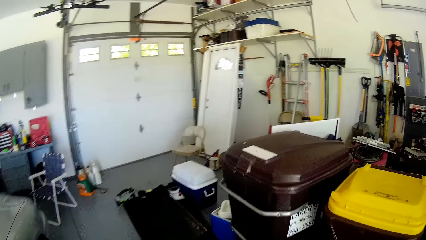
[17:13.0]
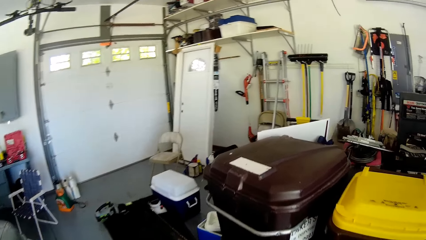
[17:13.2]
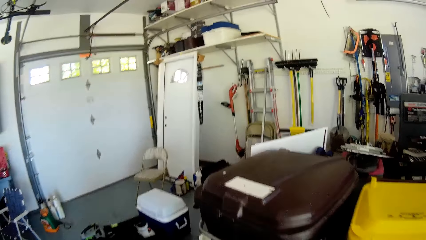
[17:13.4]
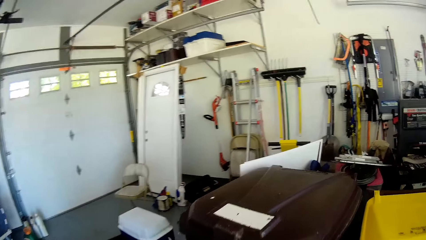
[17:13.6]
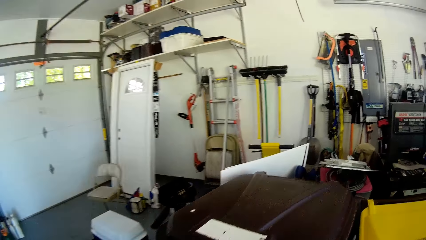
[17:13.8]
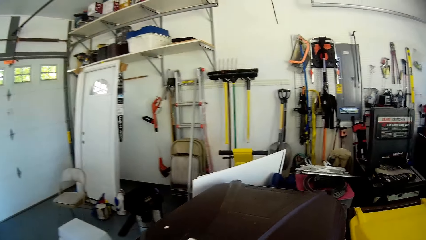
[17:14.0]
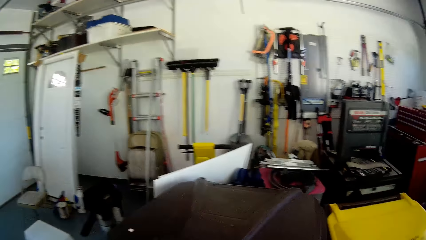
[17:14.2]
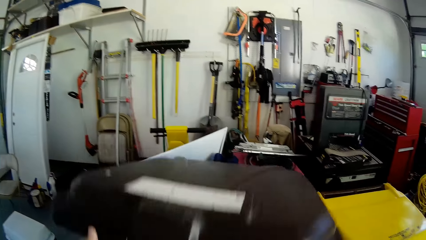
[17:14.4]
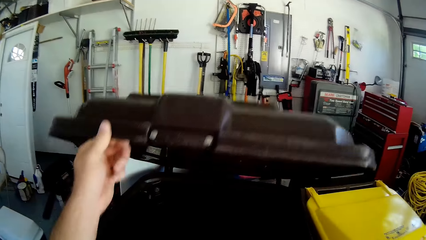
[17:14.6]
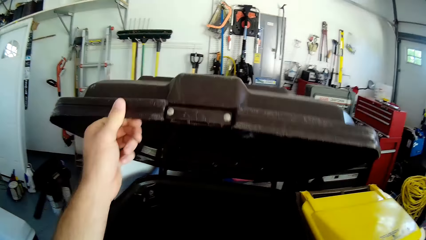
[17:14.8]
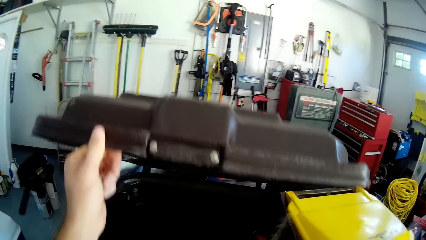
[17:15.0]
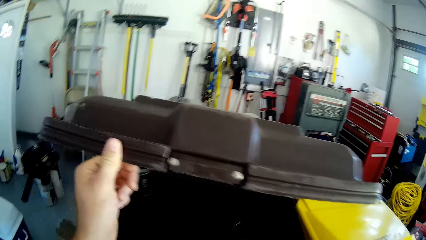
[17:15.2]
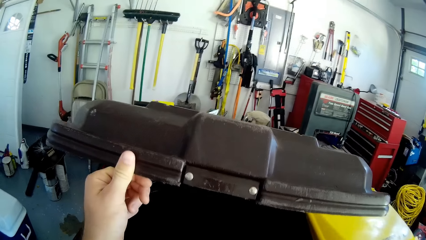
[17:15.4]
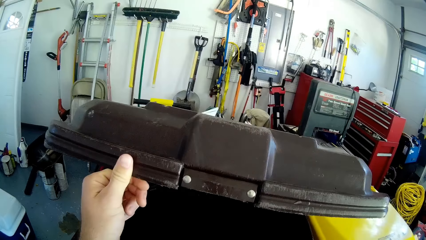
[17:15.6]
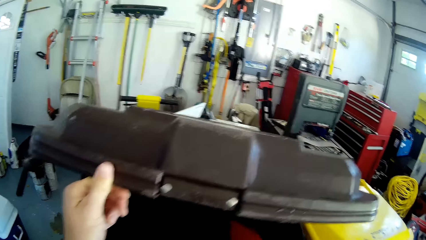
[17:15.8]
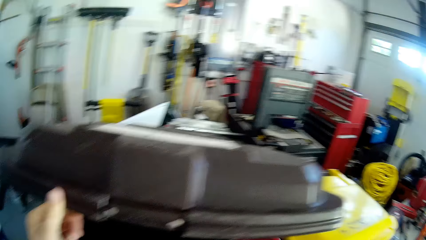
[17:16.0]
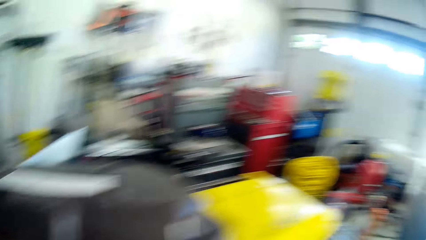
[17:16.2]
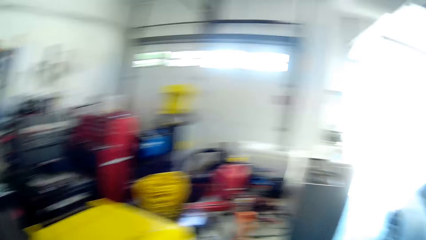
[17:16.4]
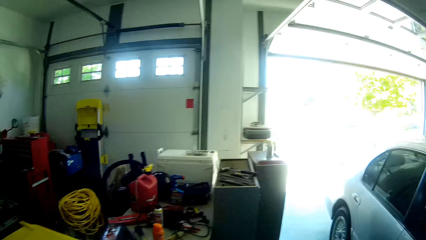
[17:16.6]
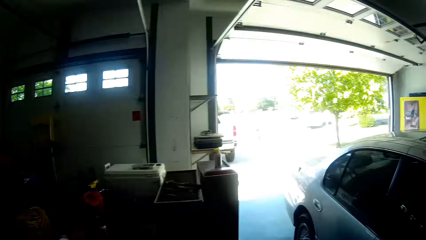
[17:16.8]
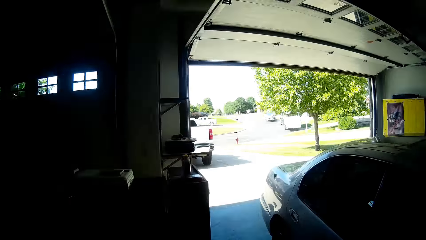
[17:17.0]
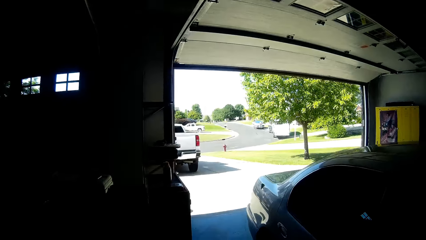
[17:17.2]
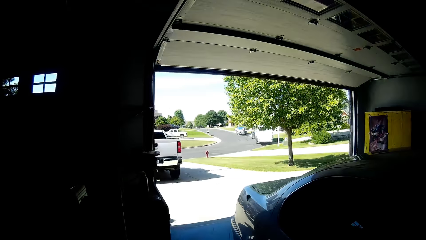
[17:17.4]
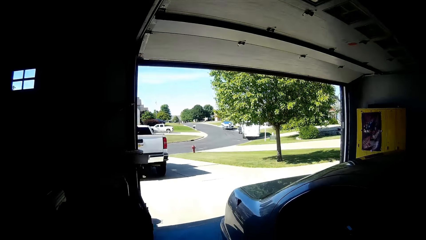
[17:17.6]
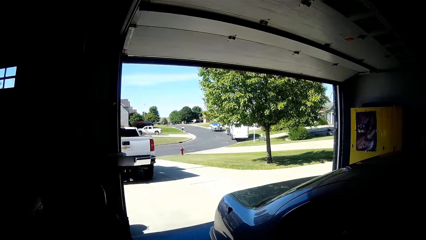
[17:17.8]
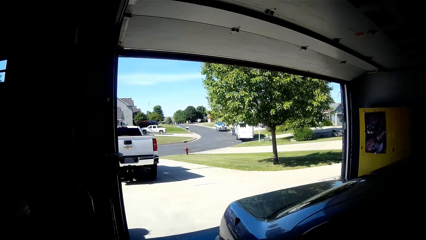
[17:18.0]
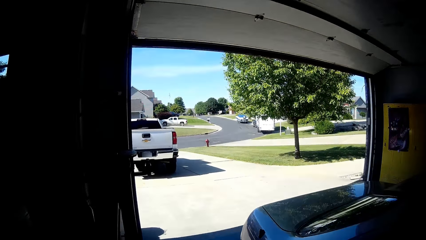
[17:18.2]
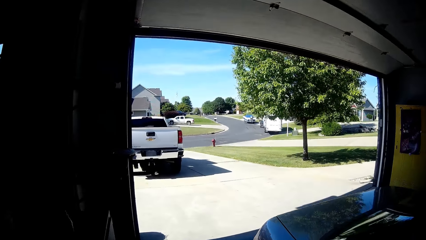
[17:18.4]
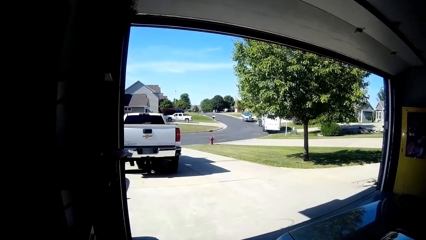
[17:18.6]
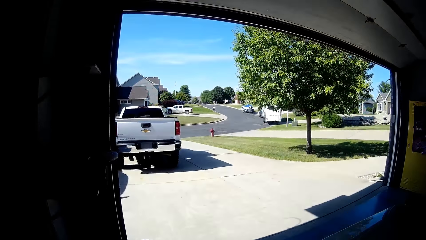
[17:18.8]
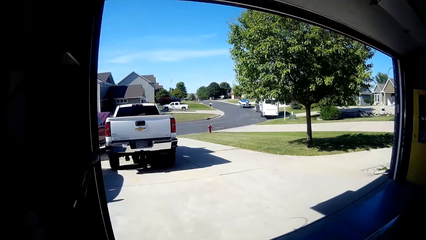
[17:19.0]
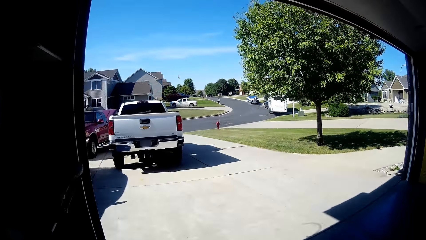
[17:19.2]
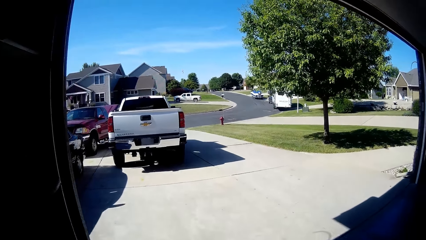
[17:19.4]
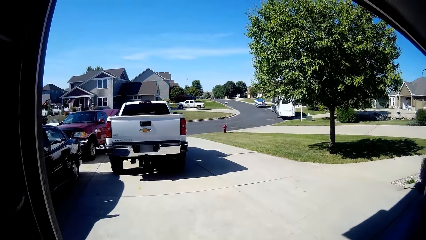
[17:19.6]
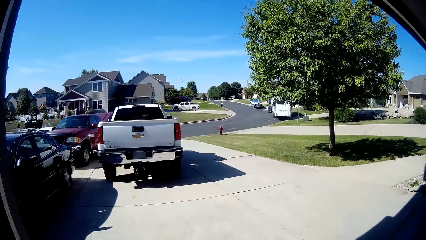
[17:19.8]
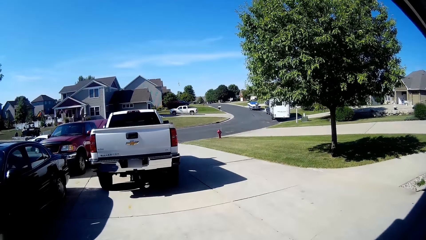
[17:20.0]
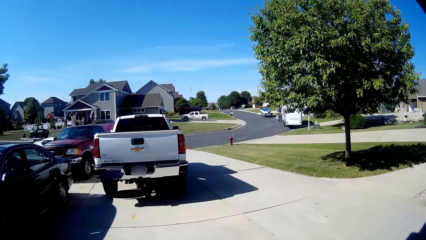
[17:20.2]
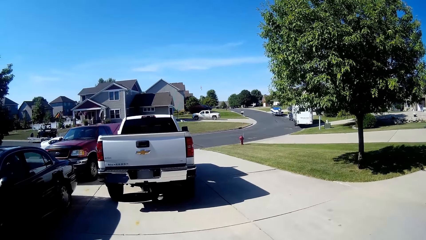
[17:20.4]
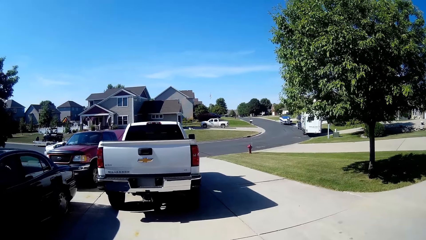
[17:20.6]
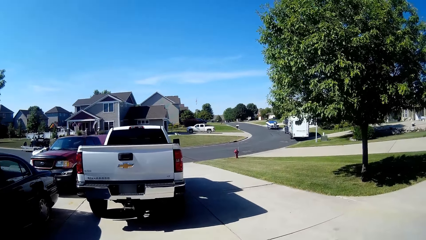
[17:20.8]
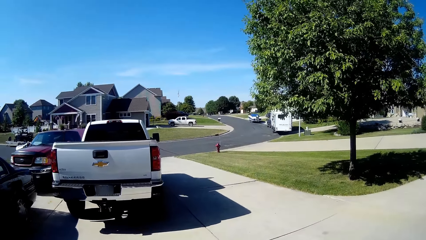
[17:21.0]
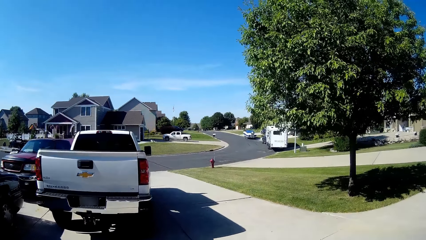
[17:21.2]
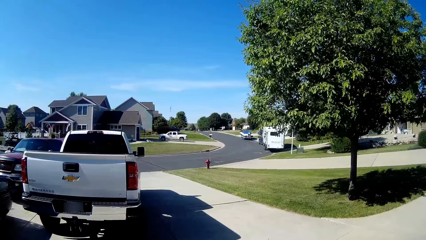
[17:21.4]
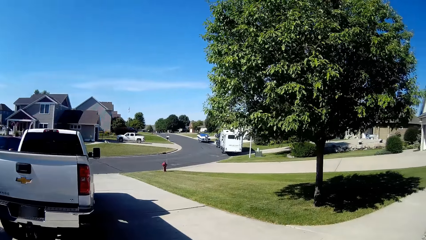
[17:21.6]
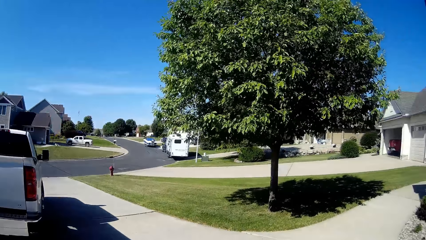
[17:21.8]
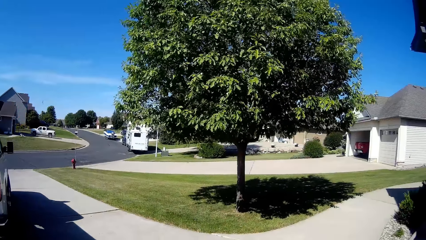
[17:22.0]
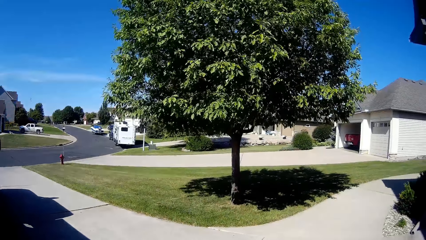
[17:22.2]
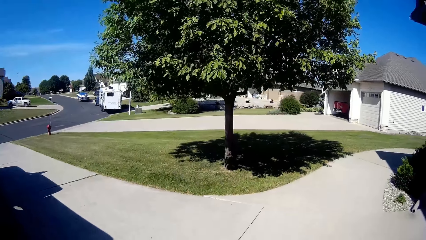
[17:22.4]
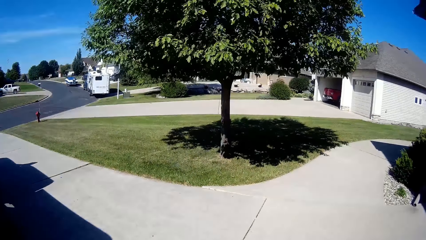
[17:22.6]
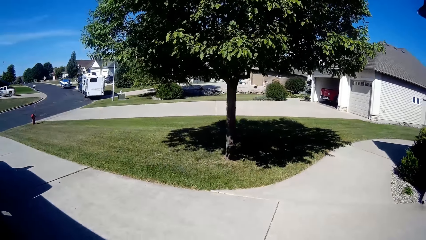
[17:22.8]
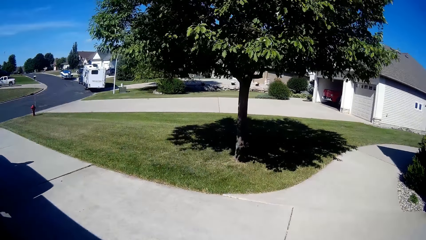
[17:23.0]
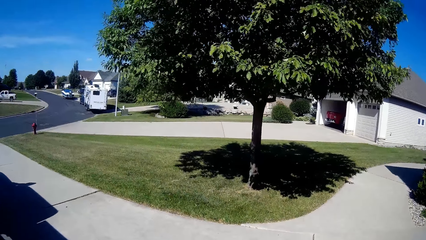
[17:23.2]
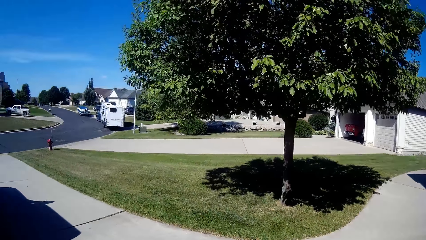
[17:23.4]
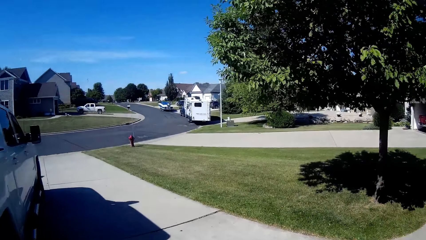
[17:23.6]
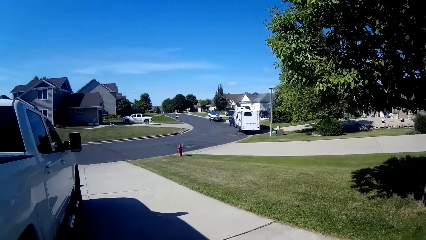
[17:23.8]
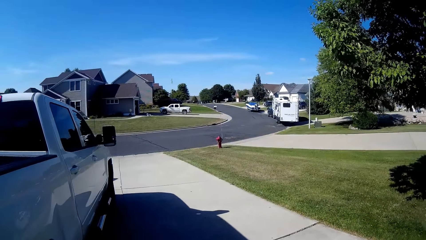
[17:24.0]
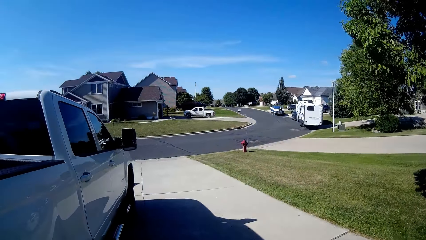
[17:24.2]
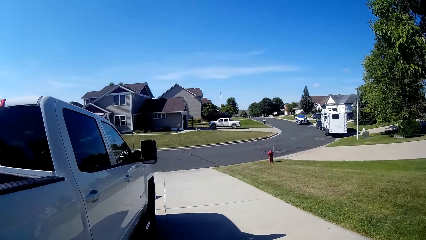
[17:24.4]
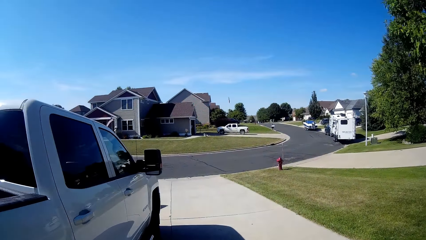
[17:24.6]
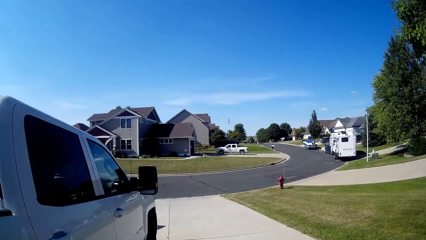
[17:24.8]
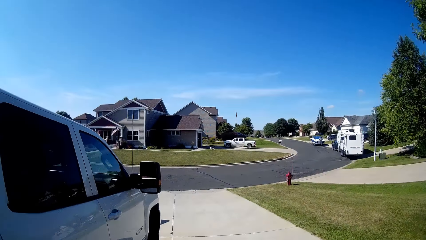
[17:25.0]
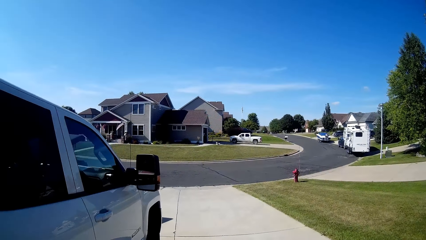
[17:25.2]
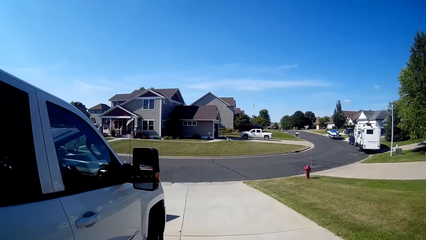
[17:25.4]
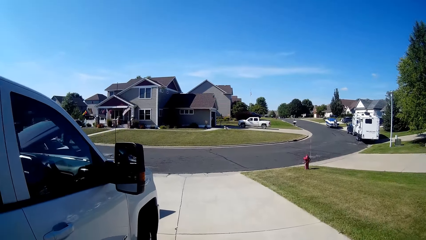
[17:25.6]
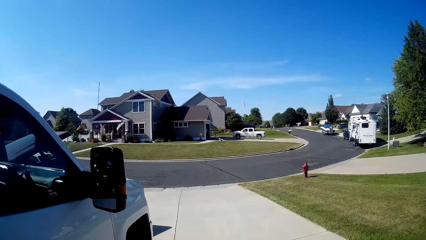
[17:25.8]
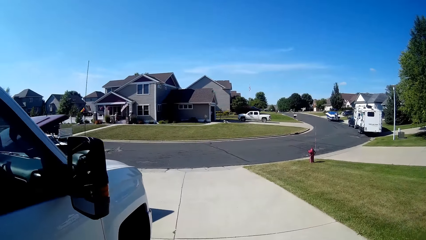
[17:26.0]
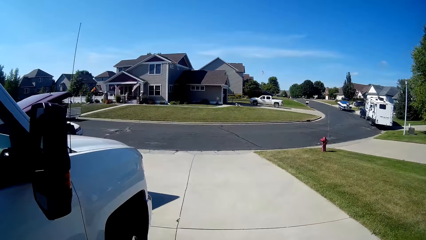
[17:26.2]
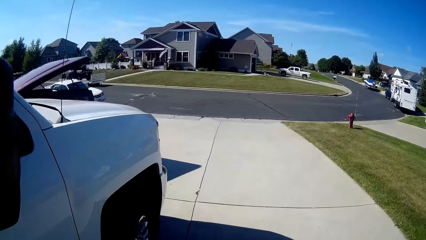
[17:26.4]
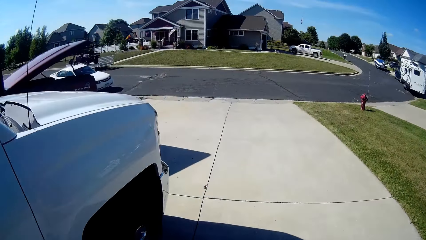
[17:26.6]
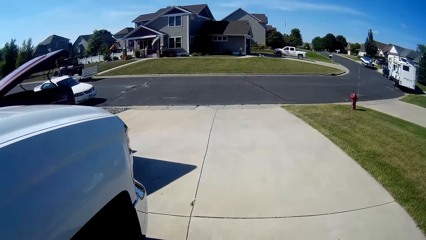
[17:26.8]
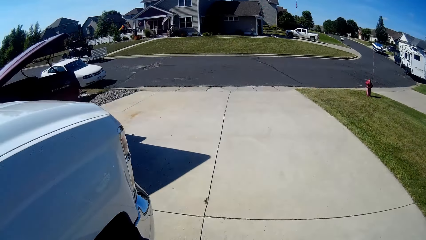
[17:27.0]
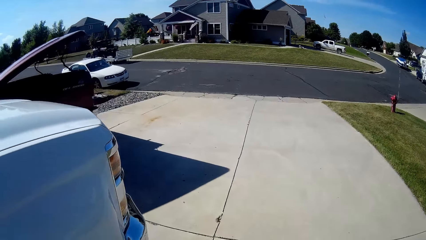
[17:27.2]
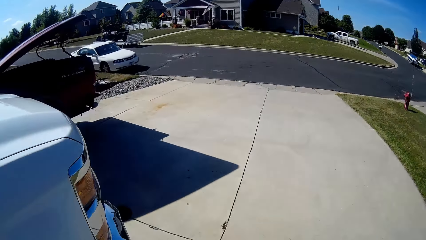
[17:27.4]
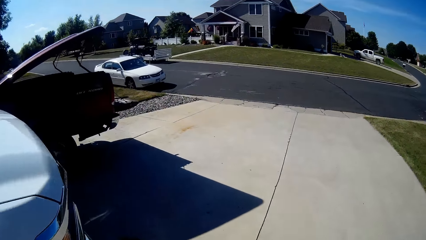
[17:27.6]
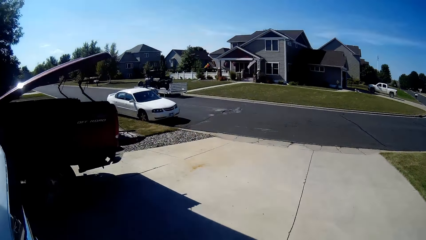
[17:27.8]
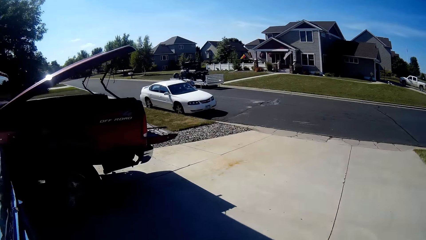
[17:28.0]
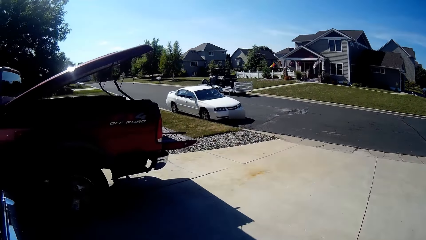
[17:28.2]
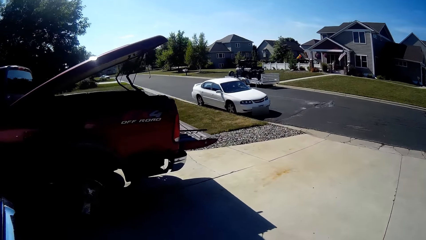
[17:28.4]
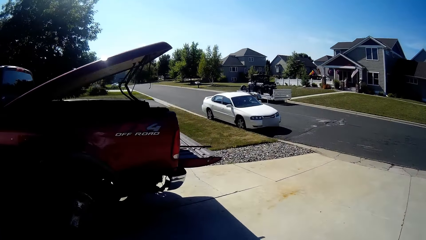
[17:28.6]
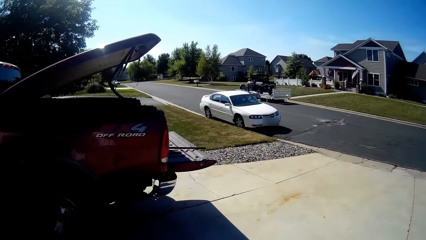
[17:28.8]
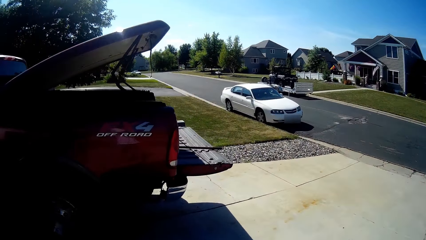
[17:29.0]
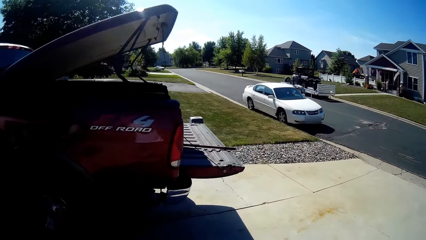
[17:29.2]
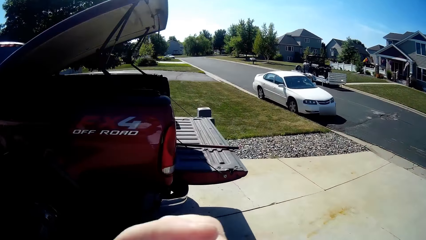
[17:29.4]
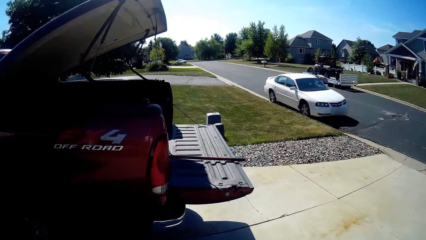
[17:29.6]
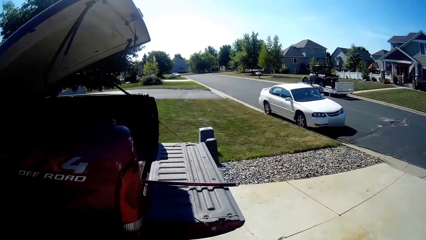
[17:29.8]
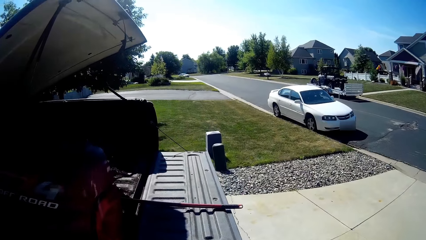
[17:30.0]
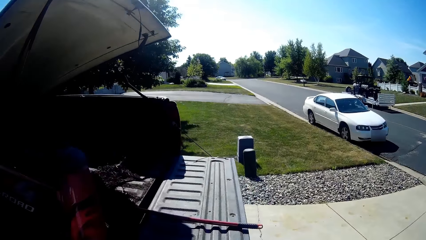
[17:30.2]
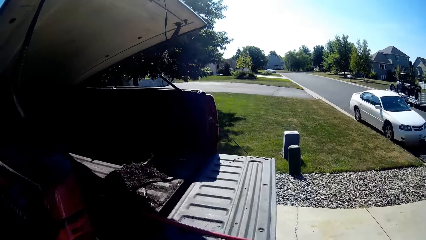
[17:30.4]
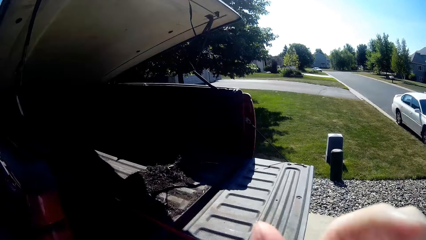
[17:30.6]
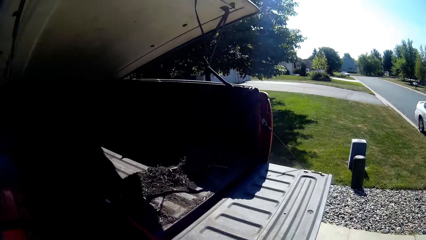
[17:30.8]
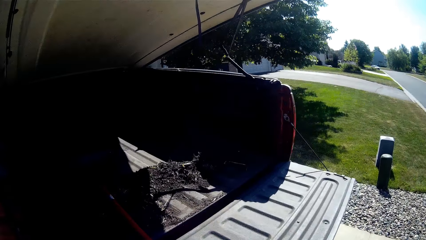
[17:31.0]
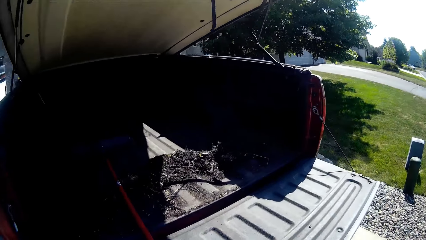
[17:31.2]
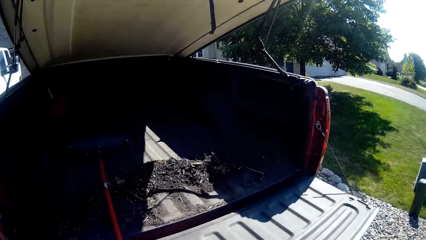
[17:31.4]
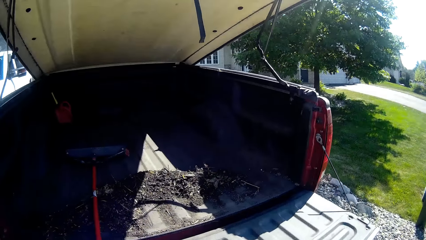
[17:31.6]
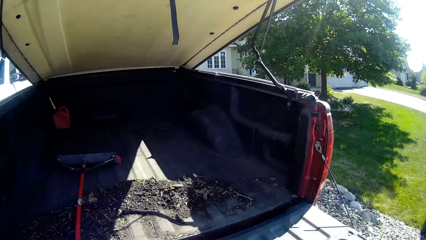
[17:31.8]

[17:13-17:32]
The camera wearer opens the bucket bin. He pours the soil into the bucket bin with the shovel. He walks around the compound towards the garage exit. He walks on the sidewalk. He touches his face.
